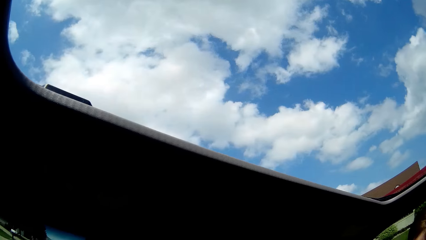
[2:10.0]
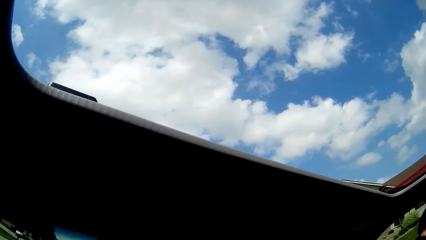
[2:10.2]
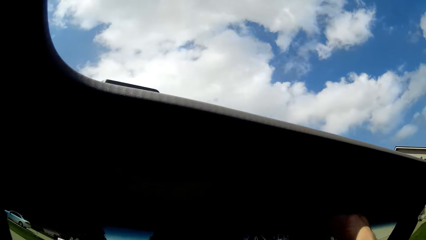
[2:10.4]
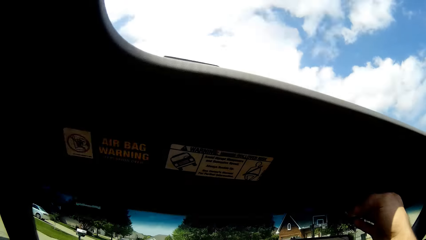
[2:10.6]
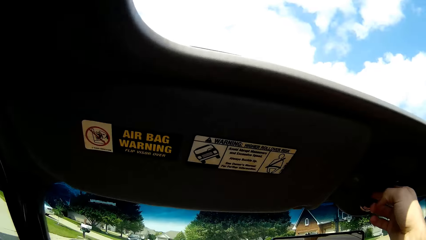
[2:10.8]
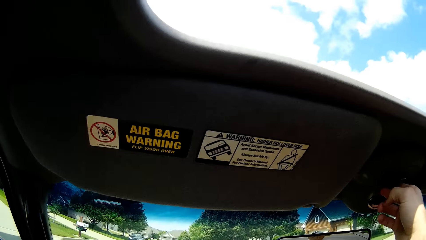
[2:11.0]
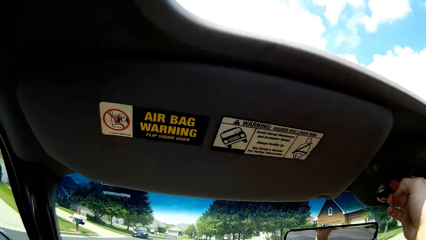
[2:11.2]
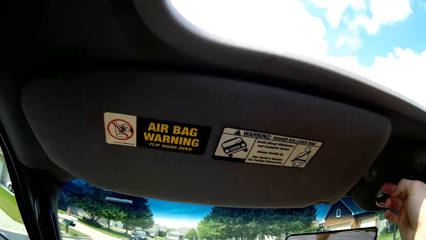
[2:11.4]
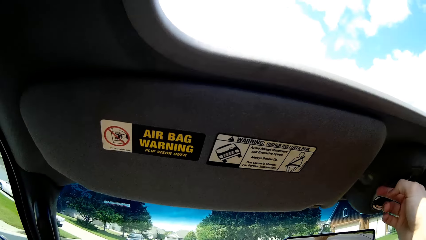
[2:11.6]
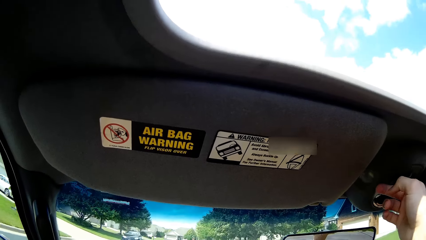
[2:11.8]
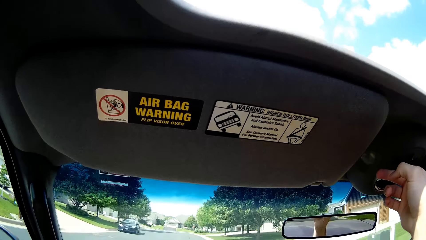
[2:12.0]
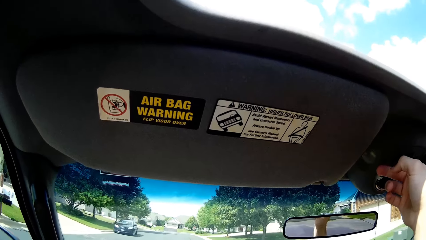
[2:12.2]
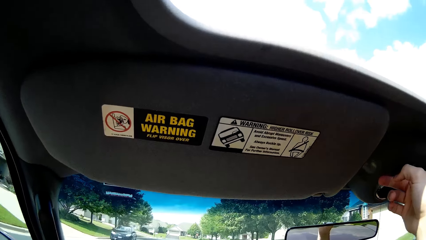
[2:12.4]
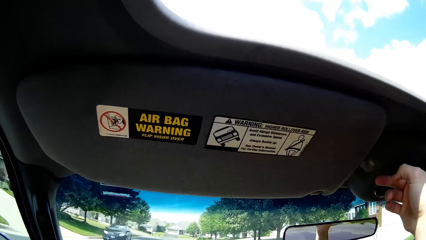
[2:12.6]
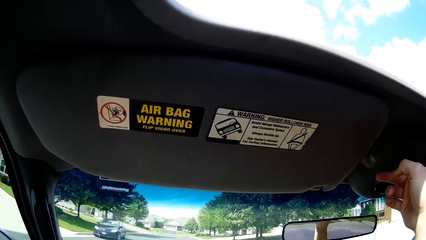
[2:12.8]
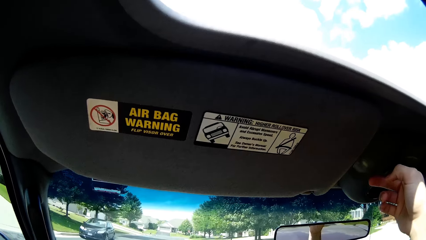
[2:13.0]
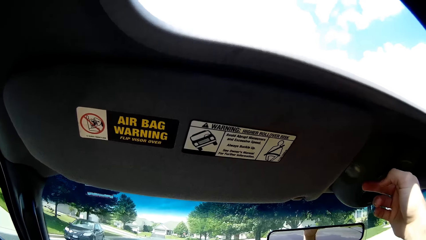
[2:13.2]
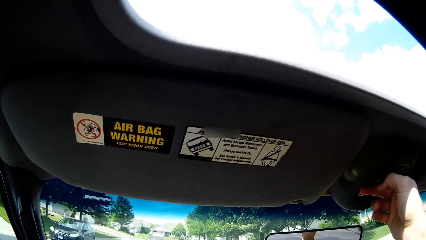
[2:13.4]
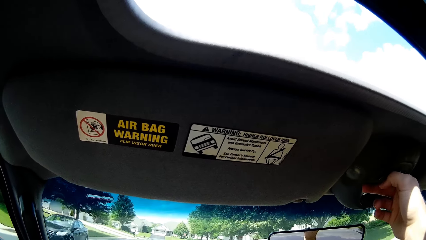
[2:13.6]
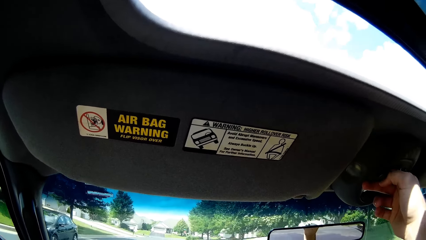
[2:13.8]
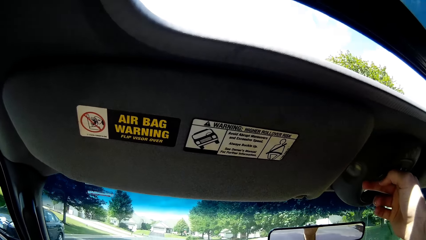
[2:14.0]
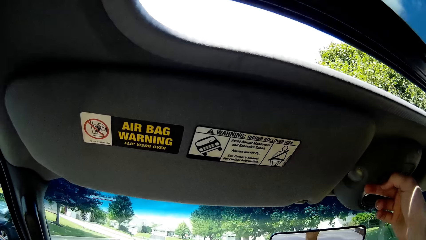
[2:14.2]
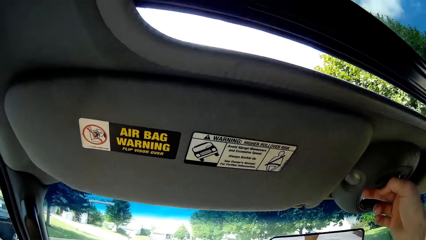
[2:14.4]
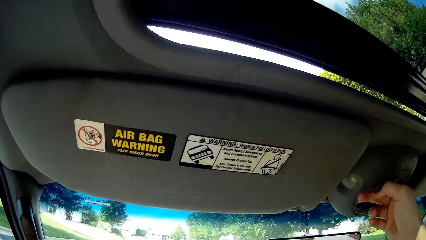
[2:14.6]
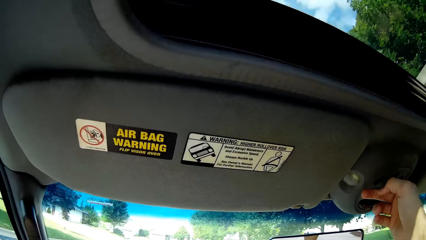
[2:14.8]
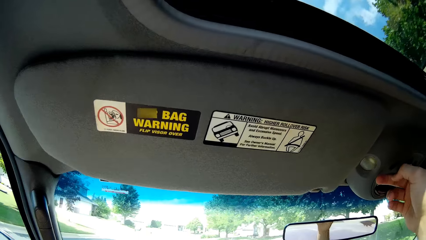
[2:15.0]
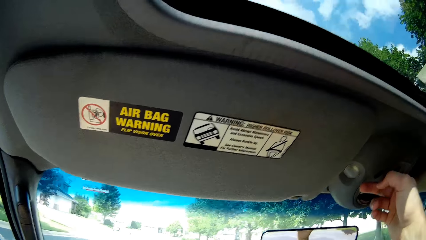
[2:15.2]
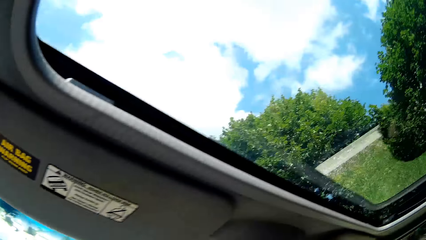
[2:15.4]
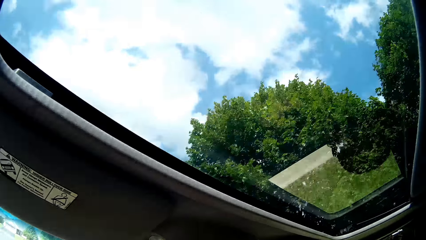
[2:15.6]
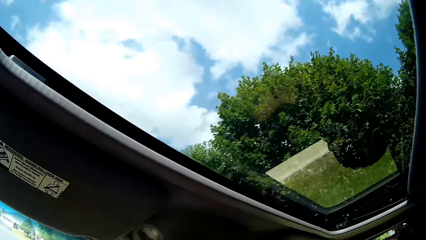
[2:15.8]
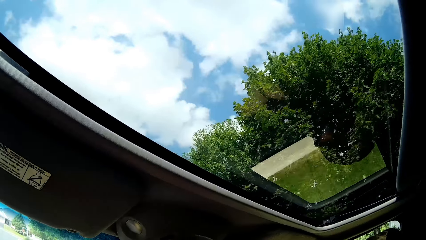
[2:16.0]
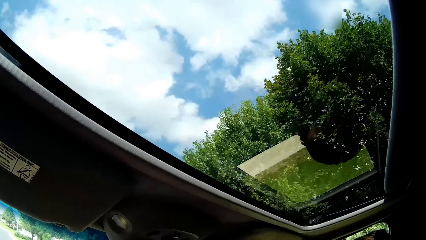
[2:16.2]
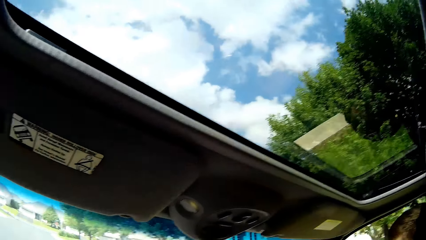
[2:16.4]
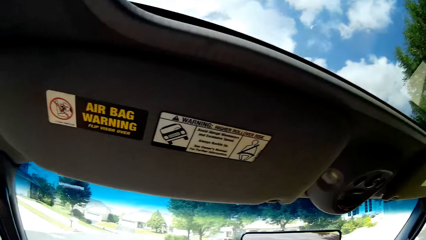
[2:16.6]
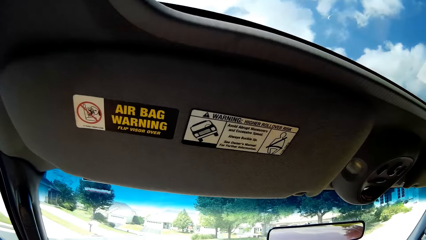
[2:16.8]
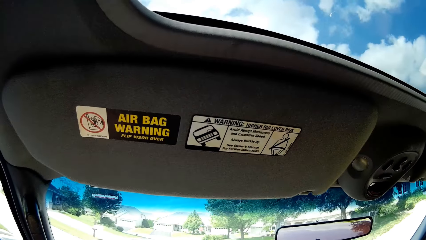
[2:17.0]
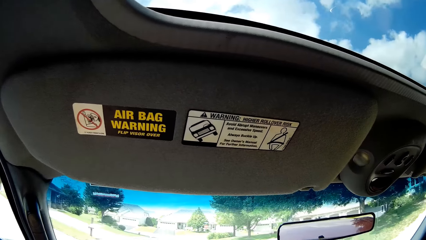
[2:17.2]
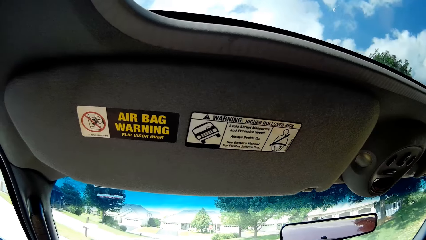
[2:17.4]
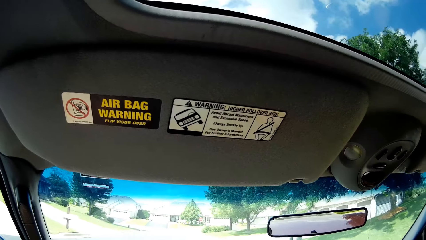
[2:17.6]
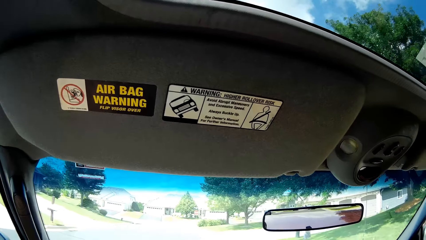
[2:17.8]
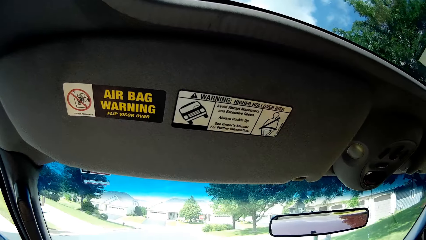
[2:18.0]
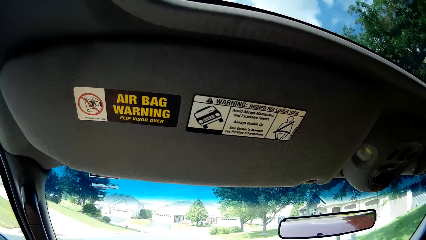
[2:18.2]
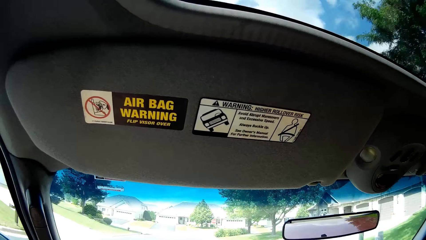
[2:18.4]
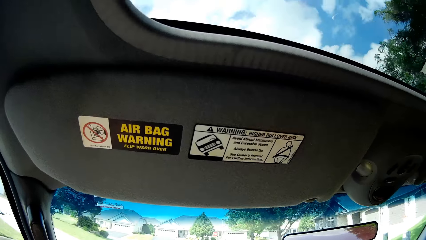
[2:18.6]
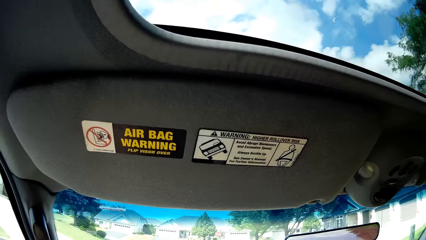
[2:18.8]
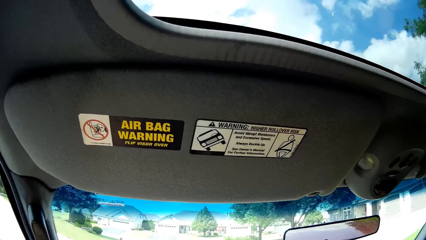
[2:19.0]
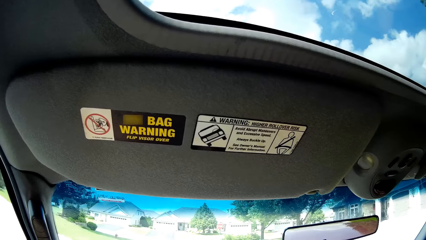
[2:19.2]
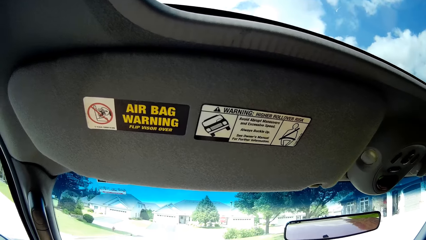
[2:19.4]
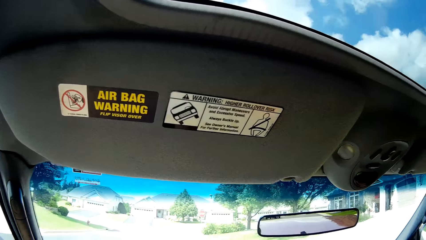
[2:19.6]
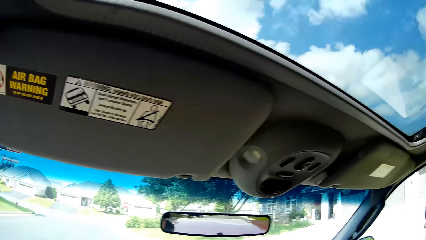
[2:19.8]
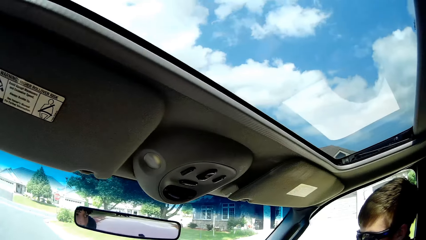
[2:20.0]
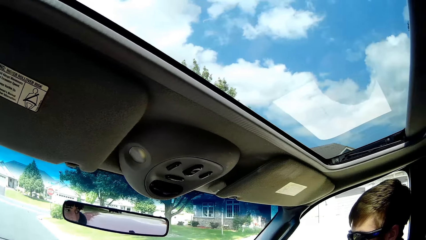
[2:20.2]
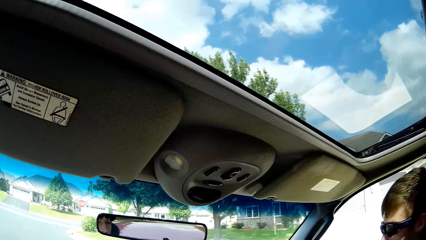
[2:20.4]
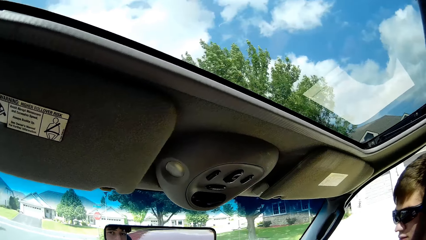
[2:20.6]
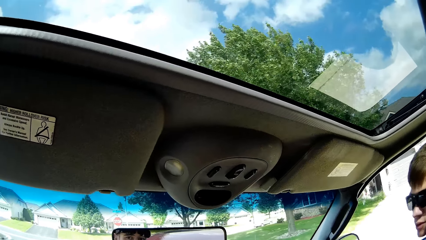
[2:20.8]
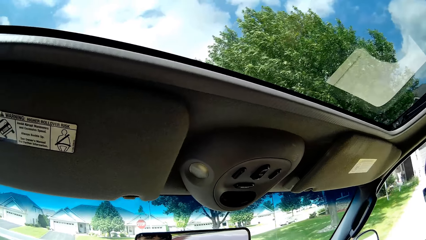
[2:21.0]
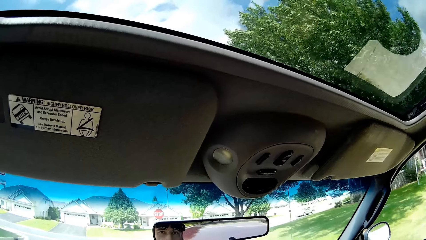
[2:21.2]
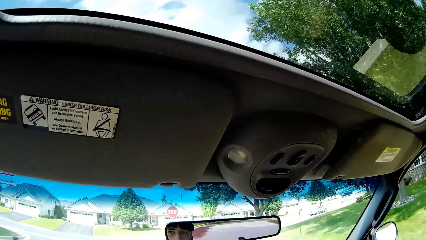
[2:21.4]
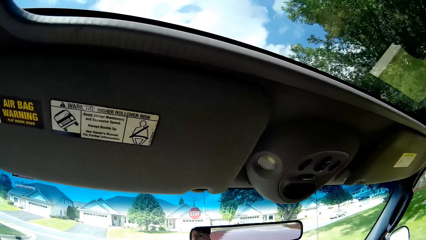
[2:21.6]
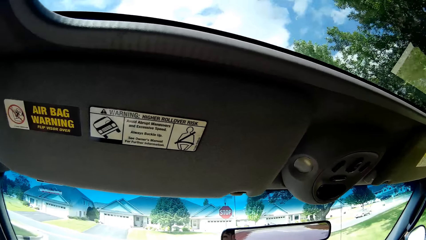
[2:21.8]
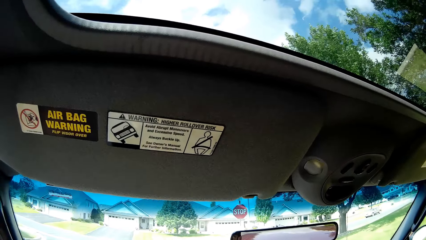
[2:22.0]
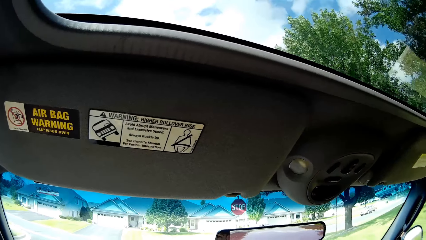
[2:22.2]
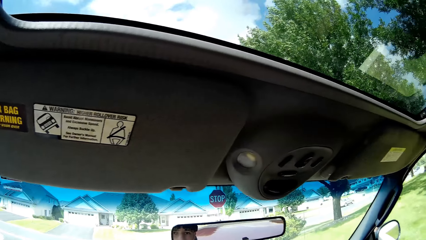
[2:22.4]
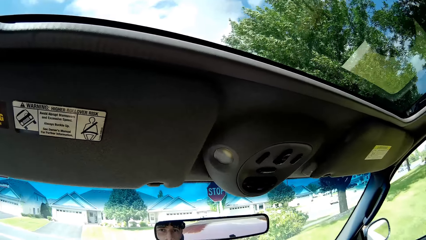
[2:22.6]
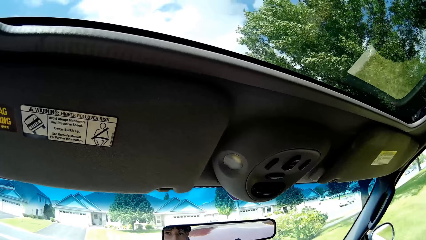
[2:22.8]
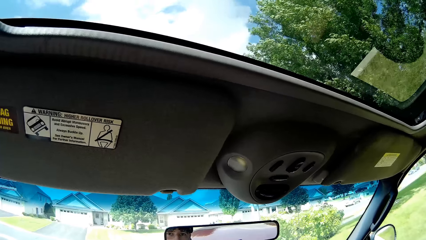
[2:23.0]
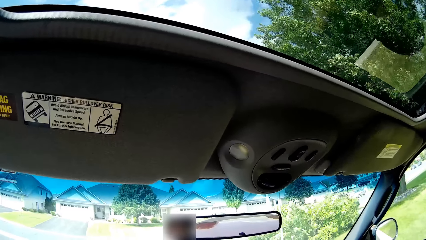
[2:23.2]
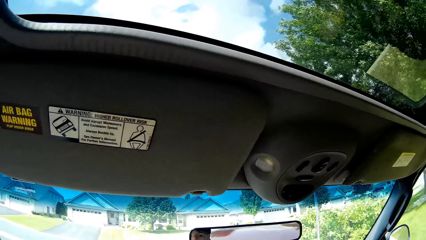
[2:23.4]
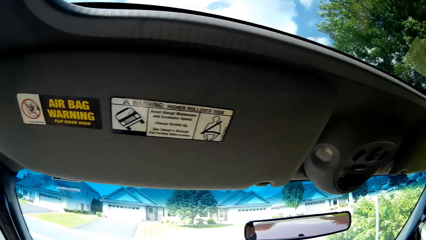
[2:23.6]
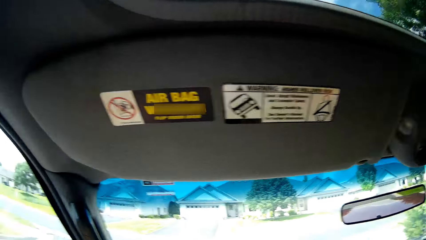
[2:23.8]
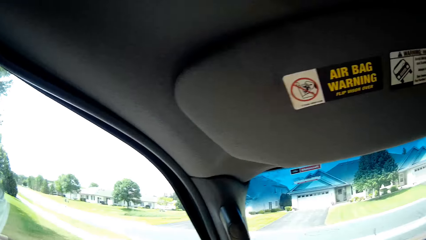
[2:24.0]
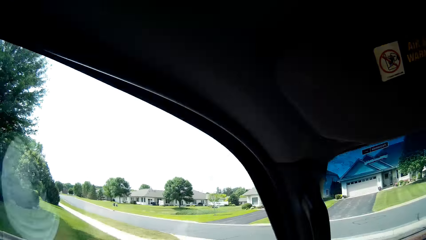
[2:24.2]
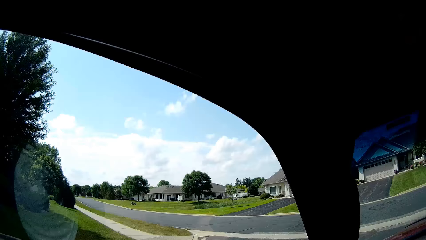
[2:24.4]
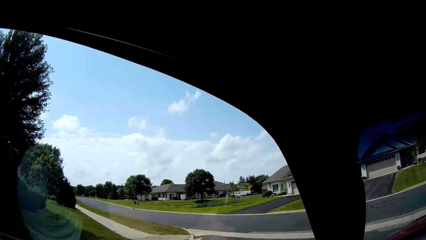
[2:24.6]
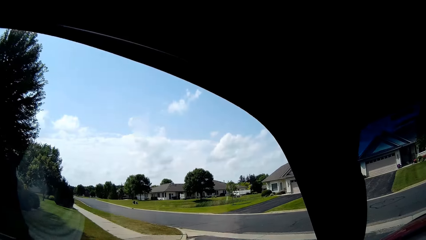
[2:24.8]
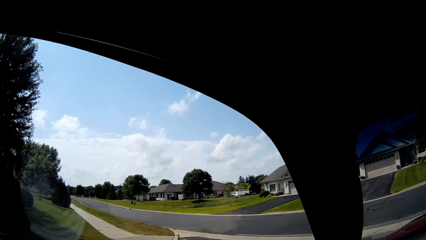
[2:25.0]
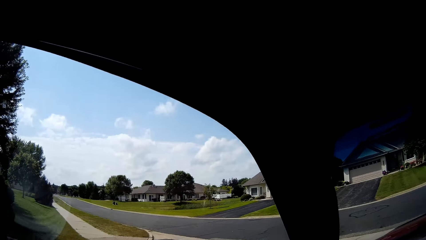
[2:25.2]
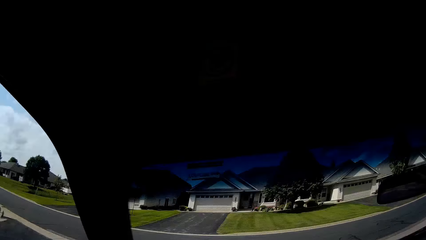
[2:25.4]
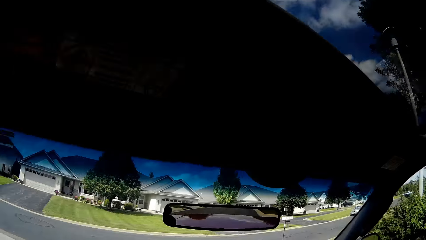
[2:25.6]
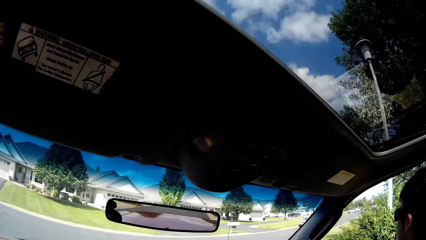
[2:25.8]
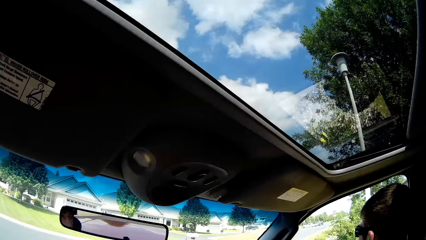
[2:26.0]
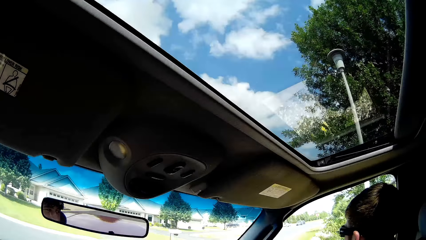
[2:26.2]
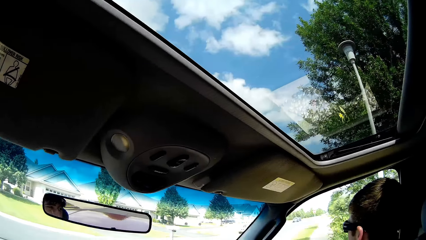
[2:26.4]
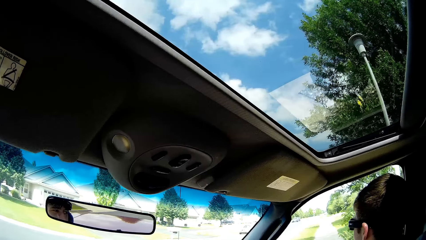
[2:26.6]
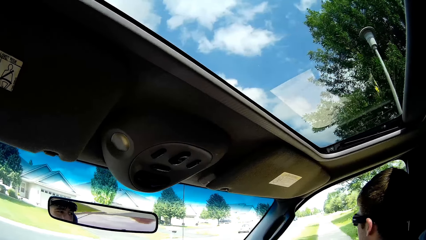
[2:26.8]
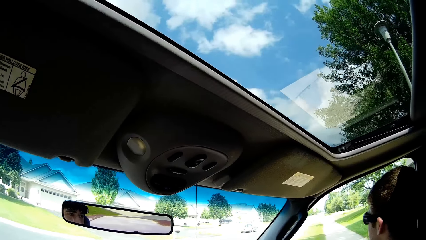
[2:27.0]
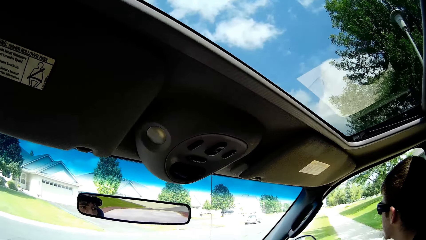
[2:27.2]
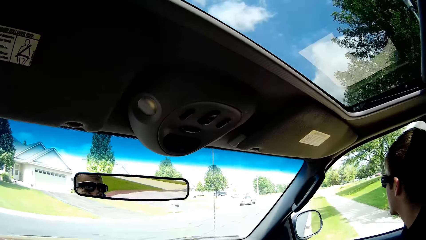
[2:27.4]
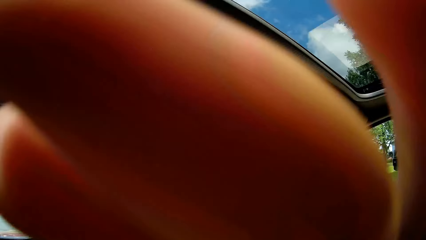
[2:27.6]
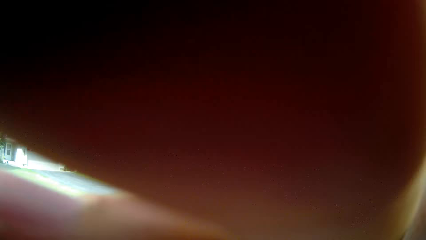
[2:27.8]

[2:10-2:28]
The camera wearer presses a sunroof button to close the roof. They rotate the knob in the car. They look around. They touch themselves.
